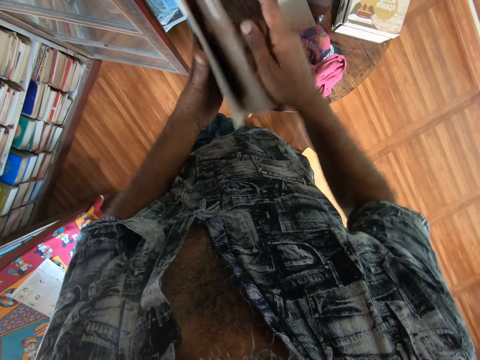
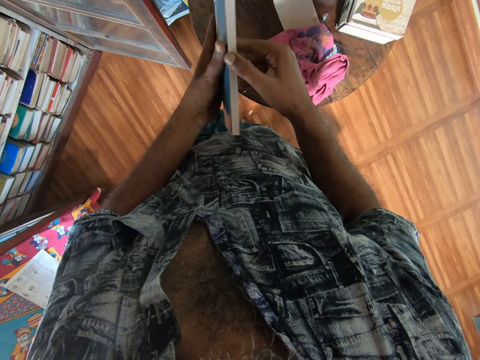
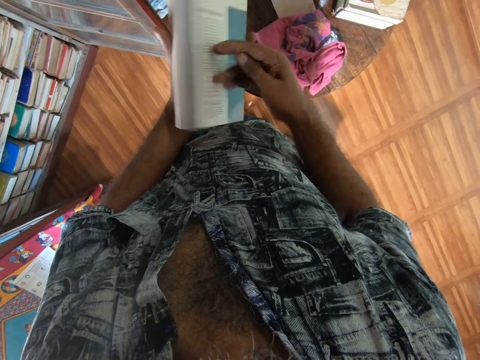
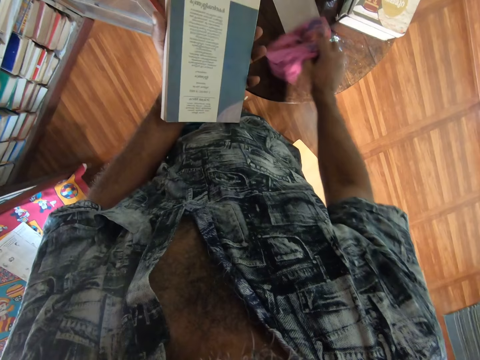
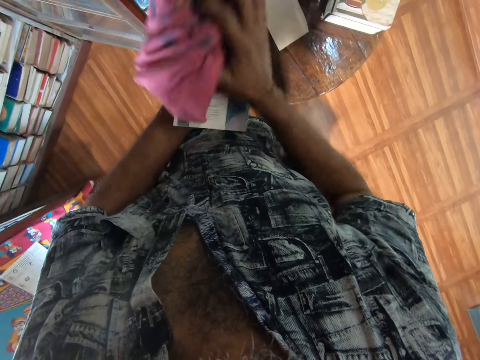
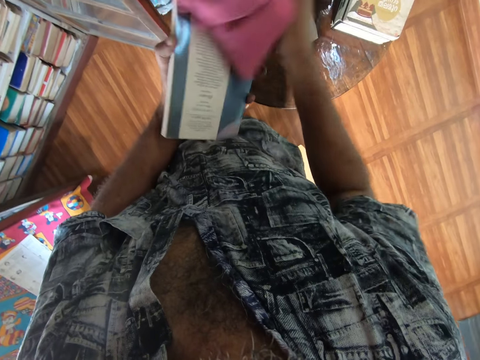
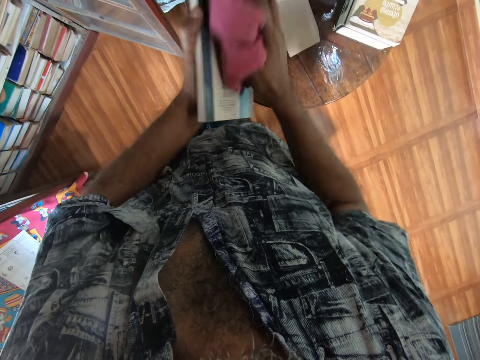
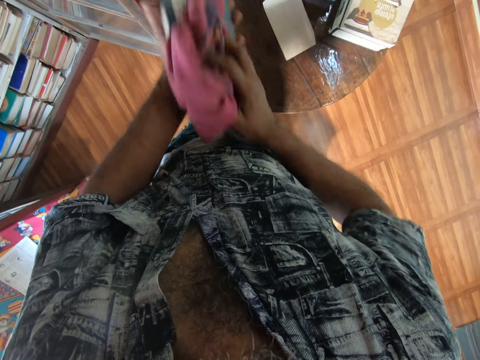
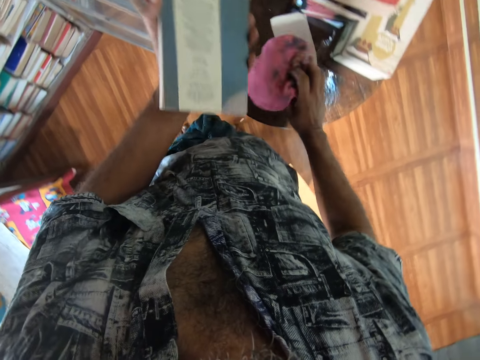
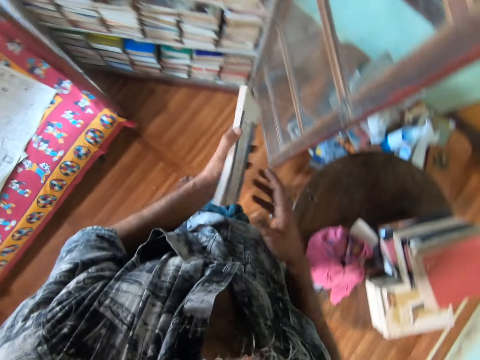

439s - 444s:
The camera wearer inspects a book. They pick a piece of cloth from the table. They wipe the book with the piece of cloth. They place the piece of cloth on the table.

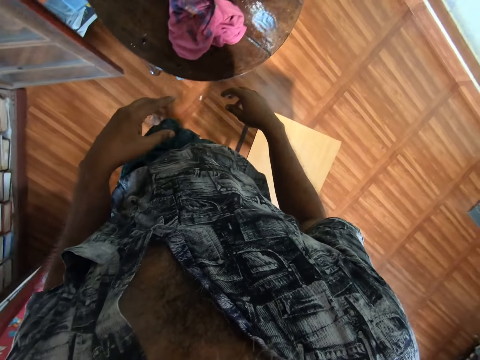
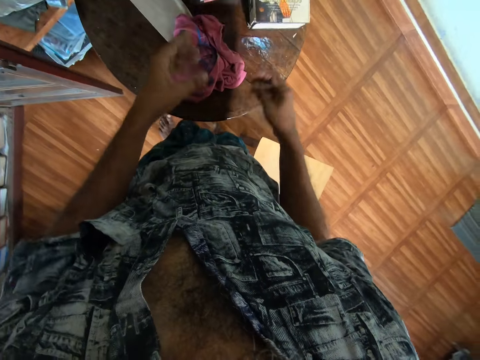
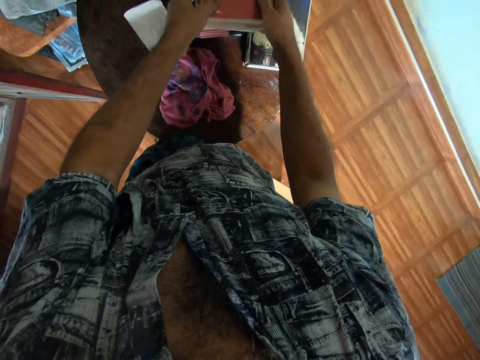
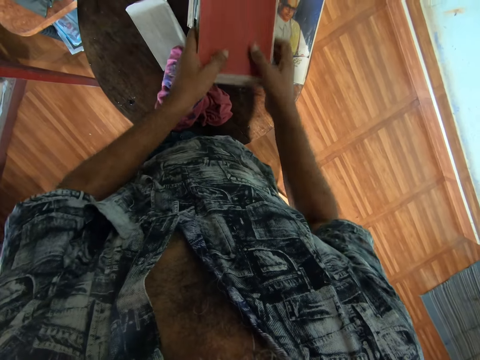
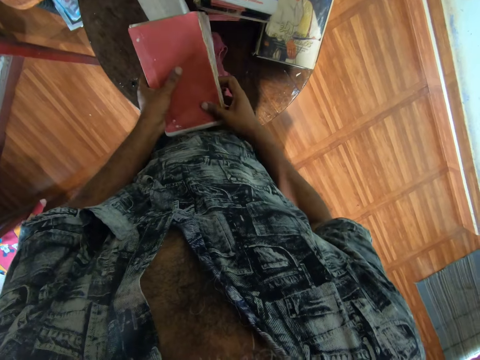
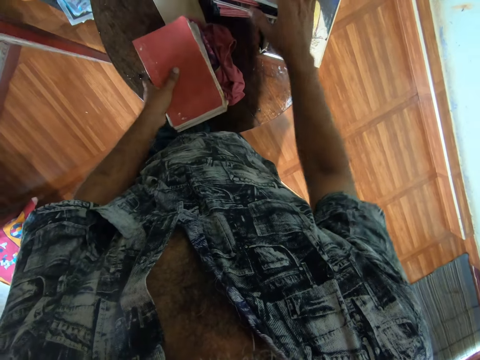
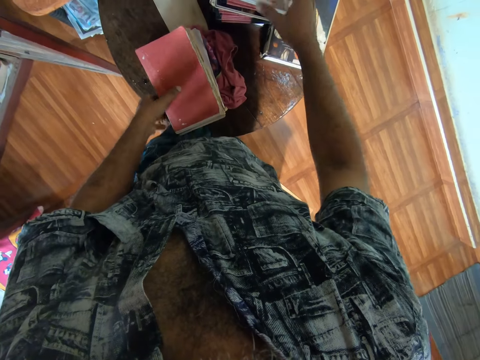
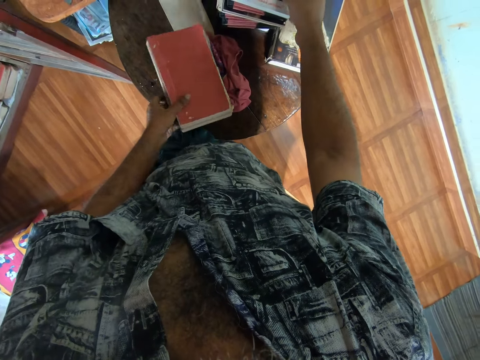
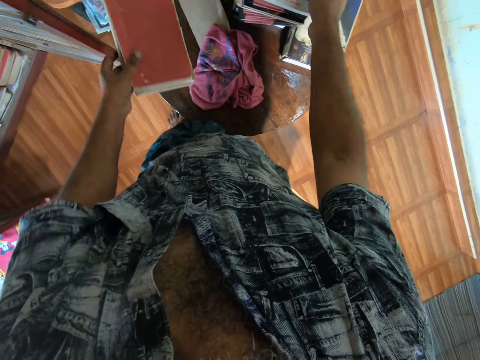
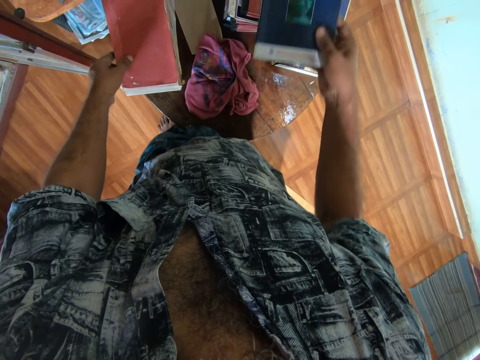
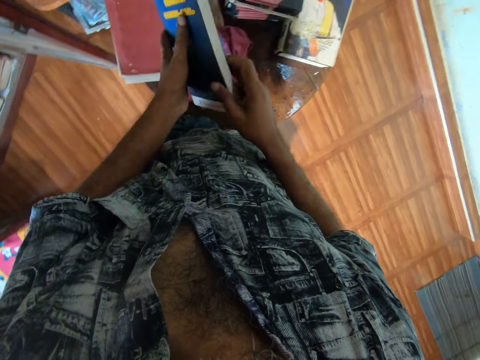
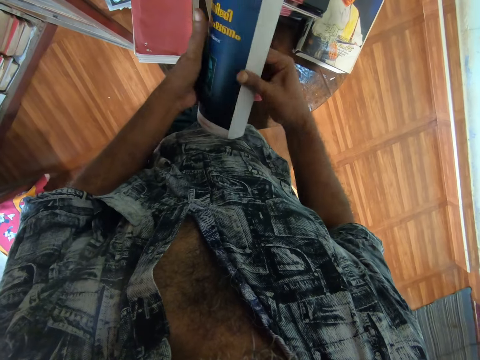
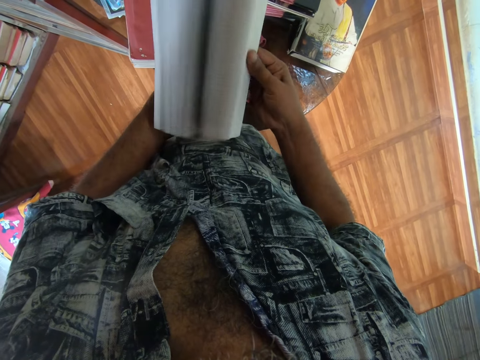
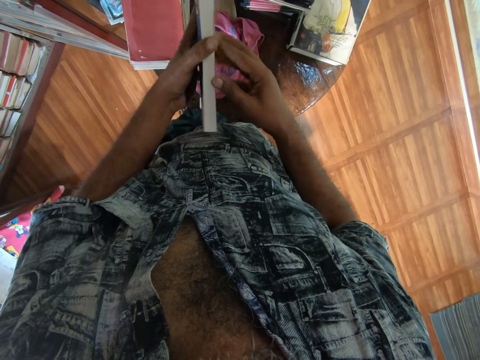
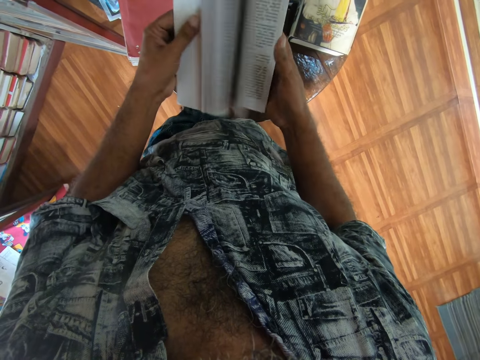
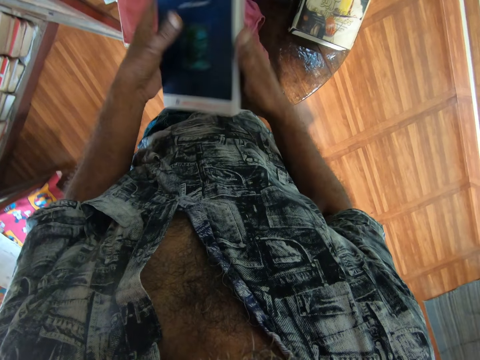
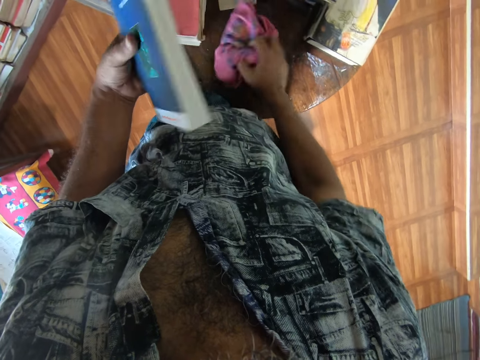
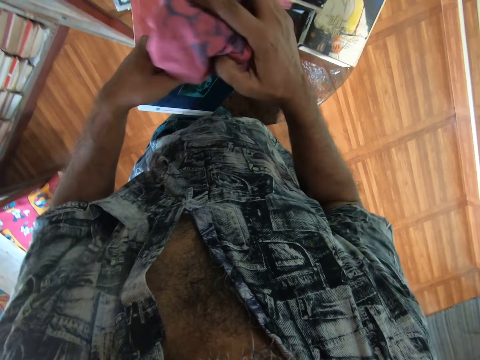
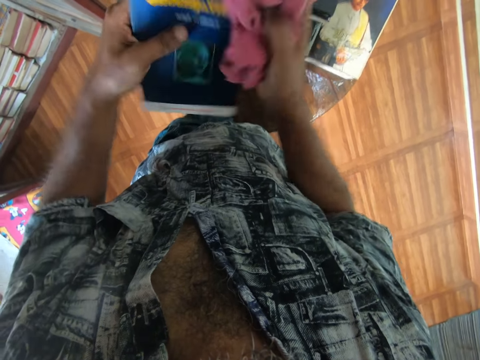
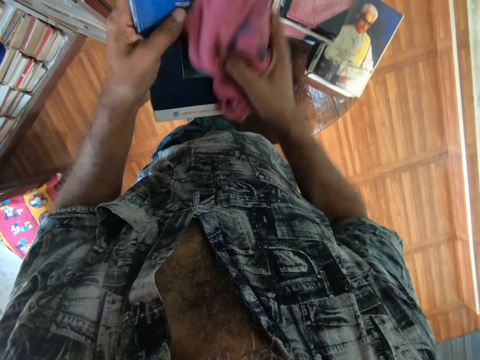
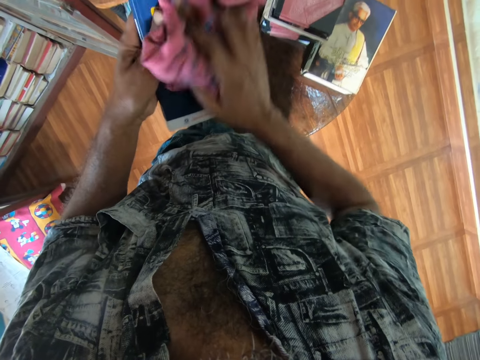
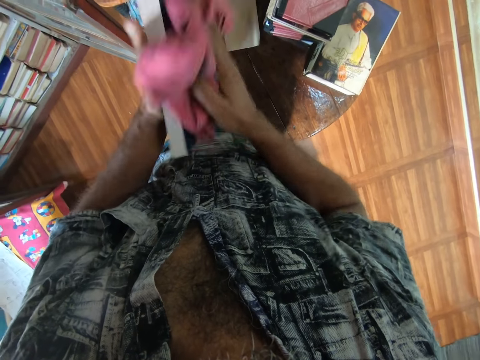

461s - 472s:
The camera wearer picks a book from the table. They place the book on the table. They pick the book from the table. They look at the book. They pick a piece of cloth from the table. They wipe the book with the piece of cloth.

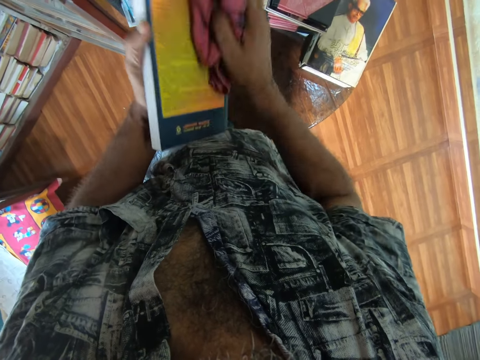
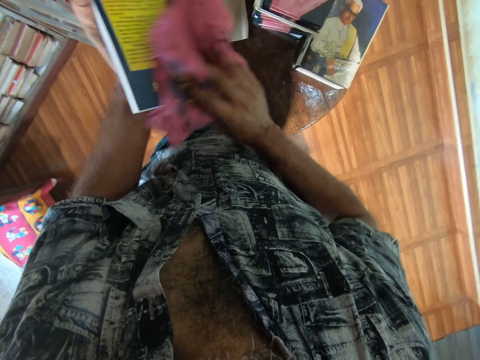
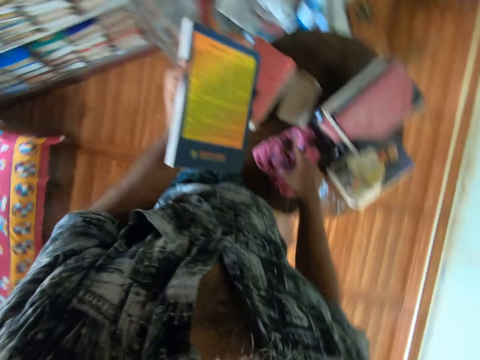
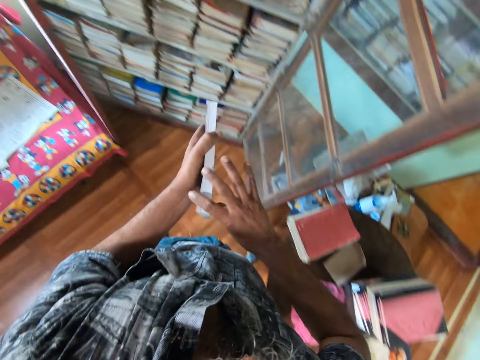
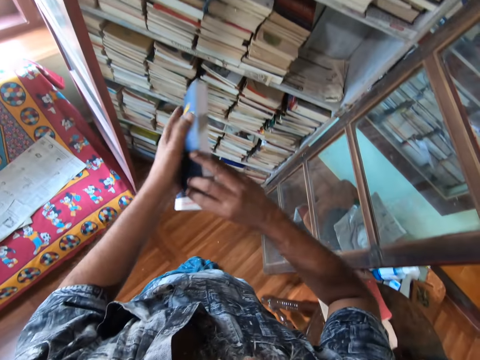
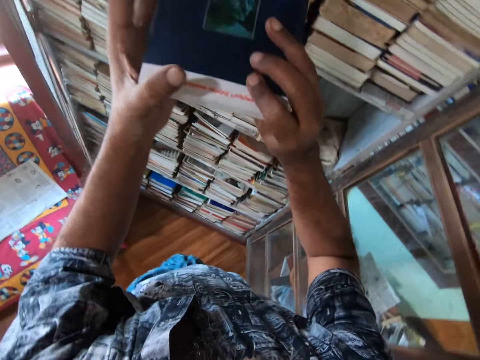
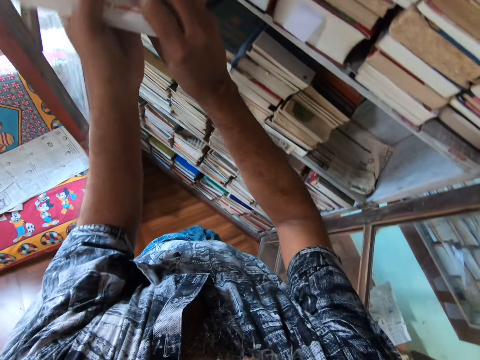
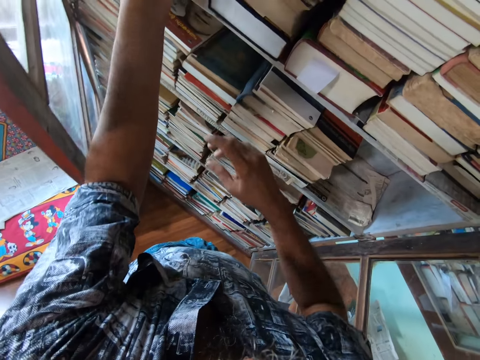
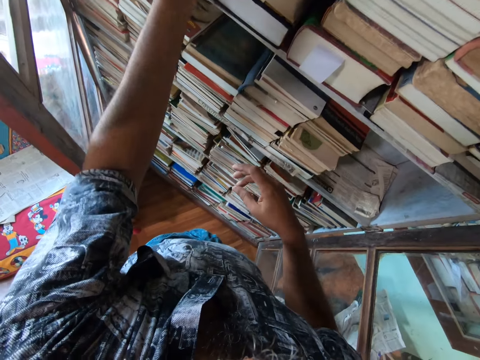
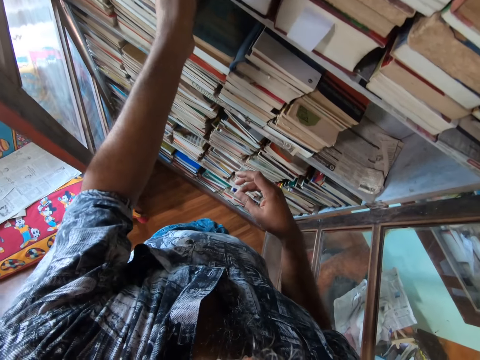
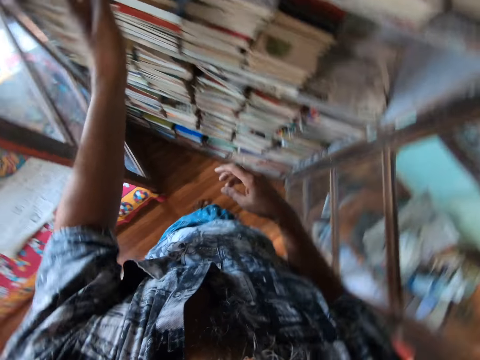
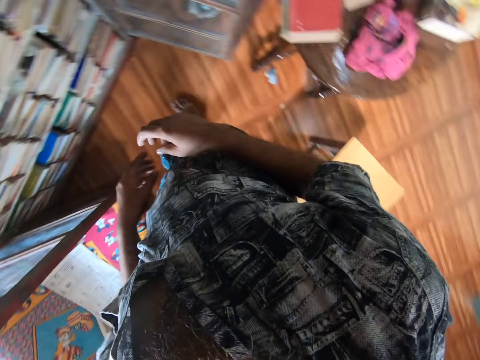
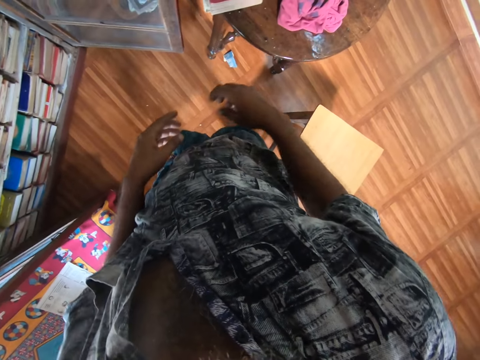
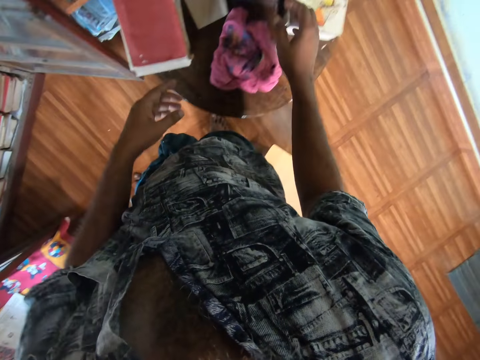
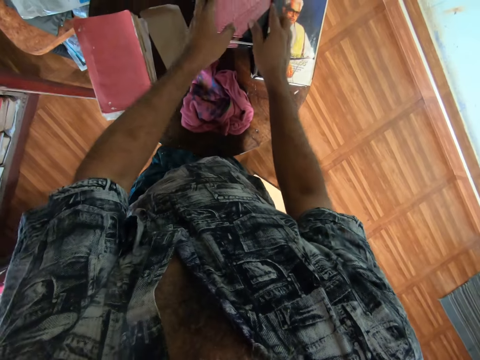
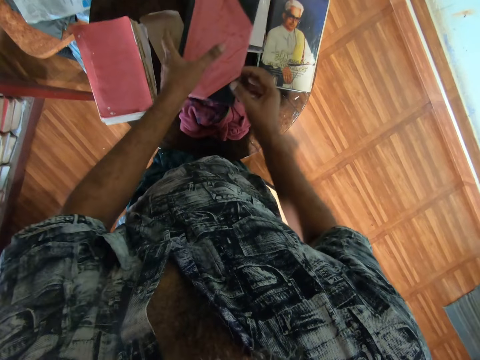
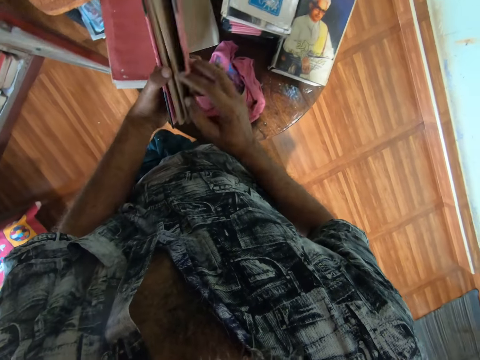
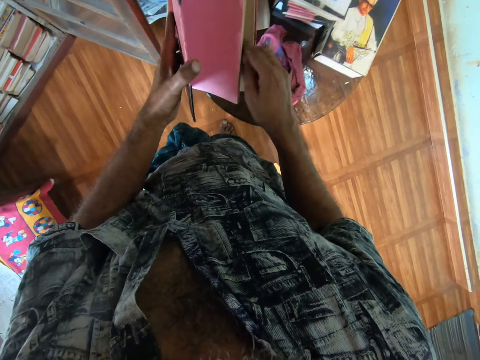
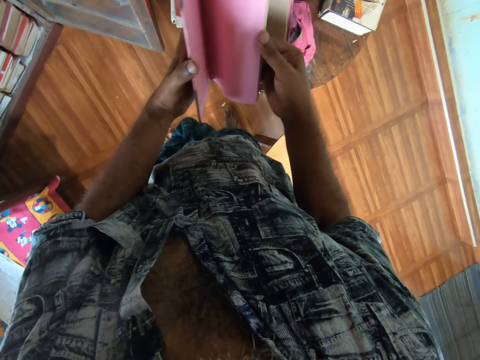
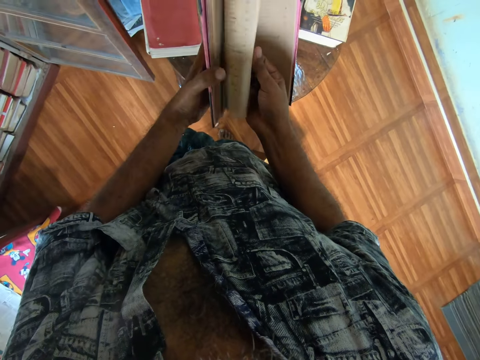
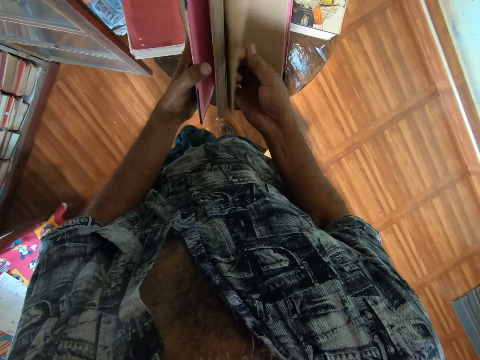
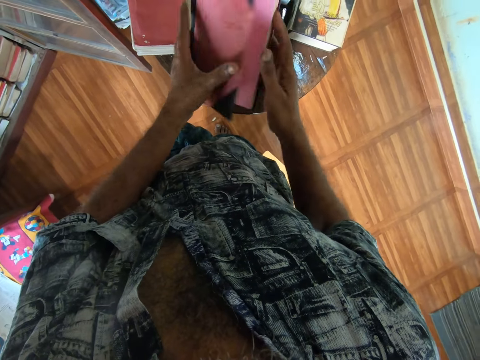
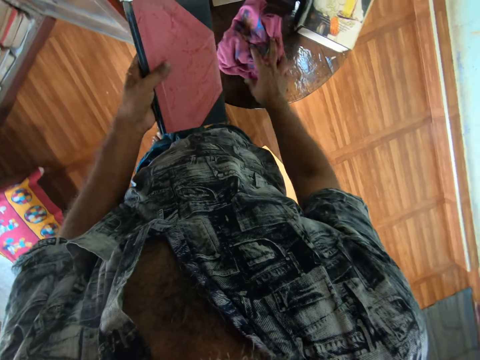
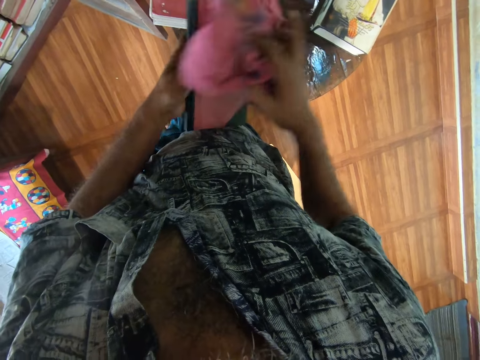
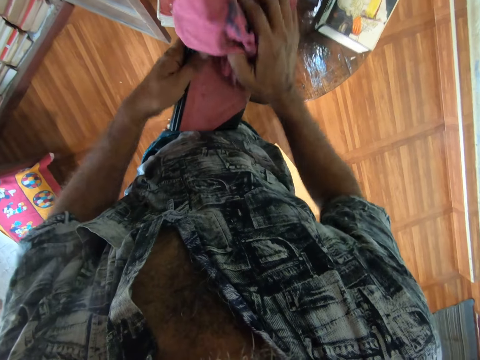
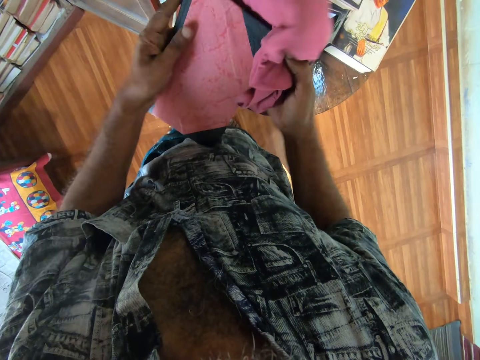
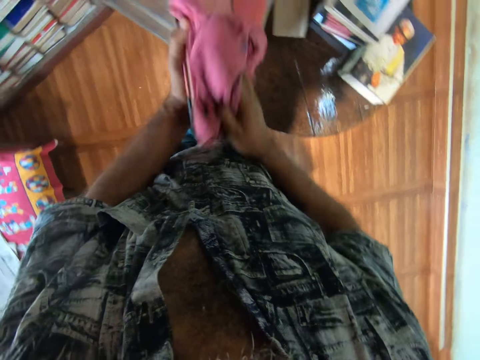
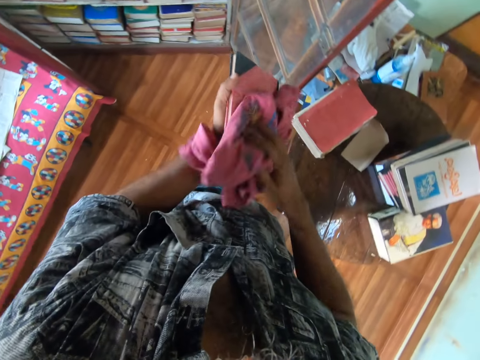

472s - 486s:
The camera wearer places the piece of cloth on the table. They put a book on the bookshelf. They pick the book from the table. They look at the book. They pick the piece of cloth from the table. They wipe the book with the piece of cloth.
